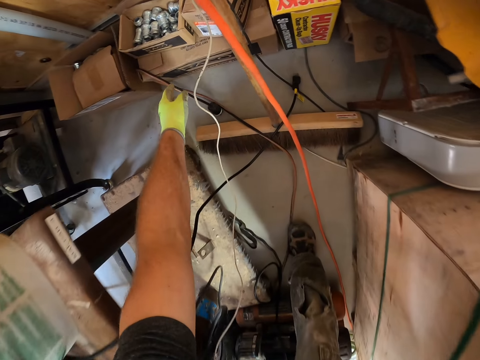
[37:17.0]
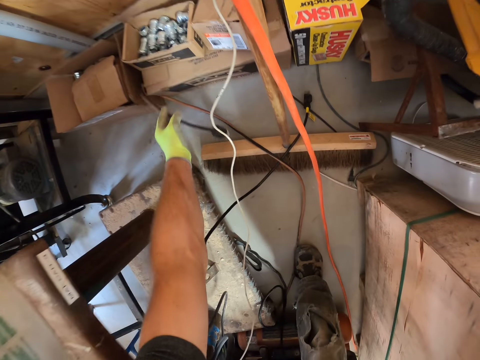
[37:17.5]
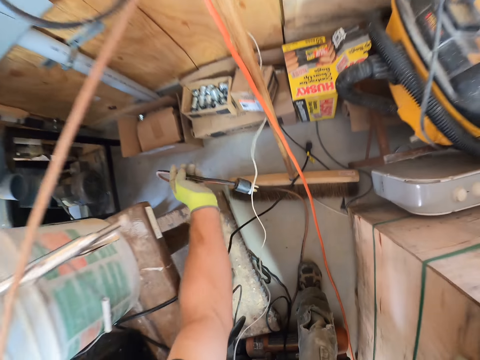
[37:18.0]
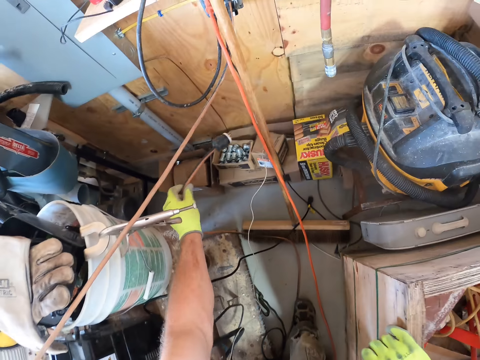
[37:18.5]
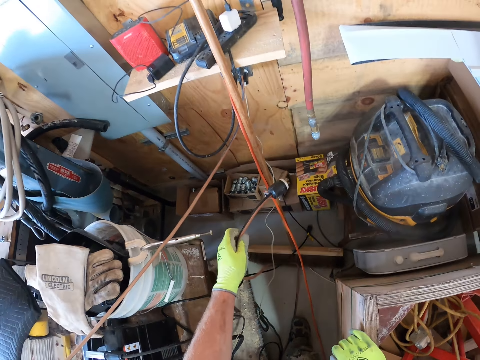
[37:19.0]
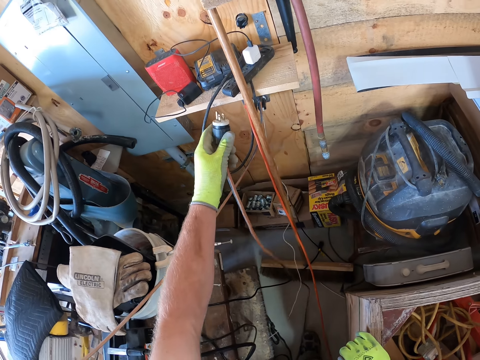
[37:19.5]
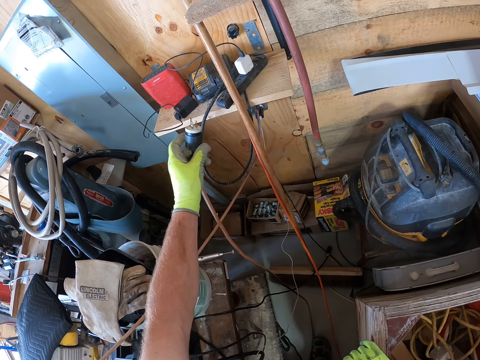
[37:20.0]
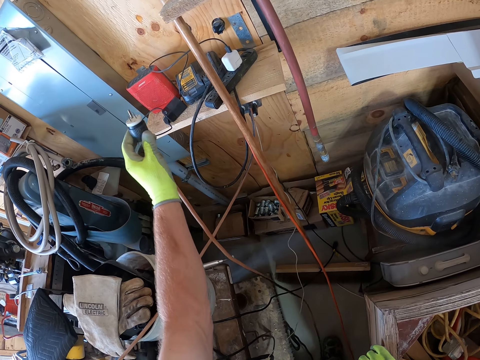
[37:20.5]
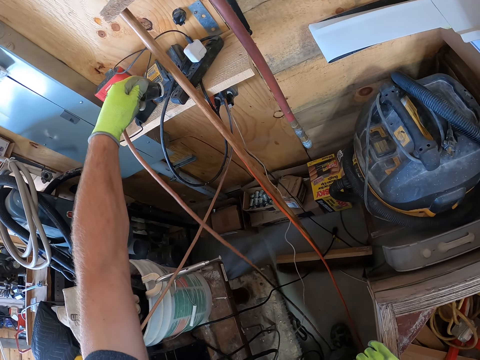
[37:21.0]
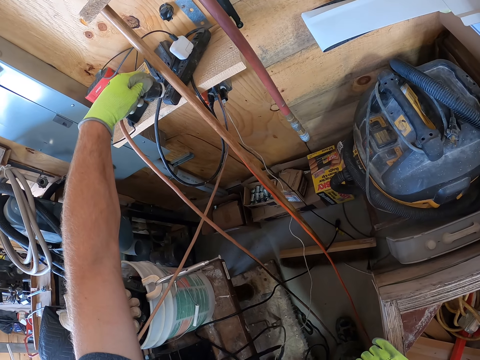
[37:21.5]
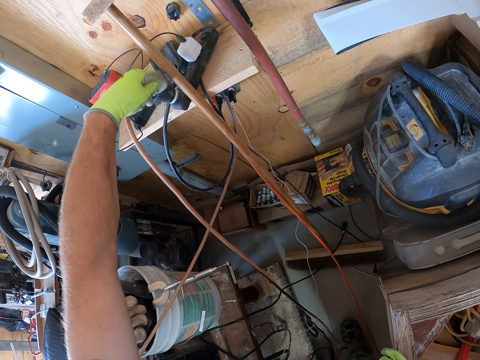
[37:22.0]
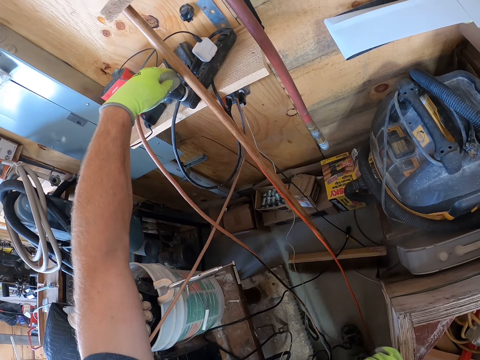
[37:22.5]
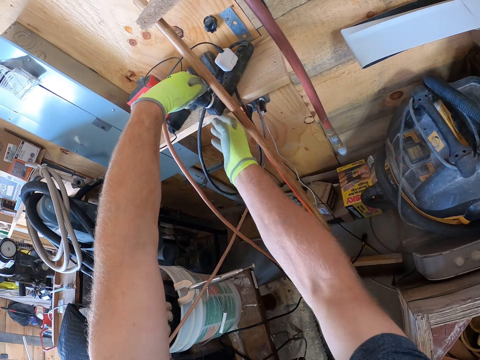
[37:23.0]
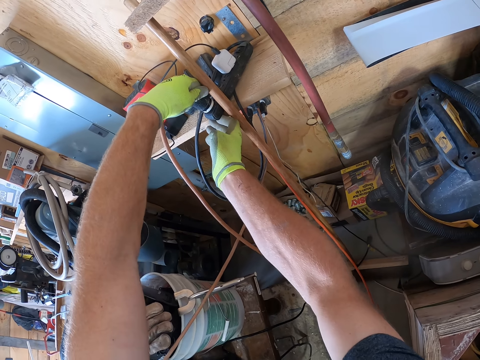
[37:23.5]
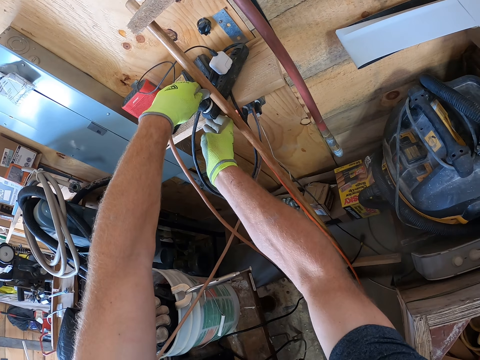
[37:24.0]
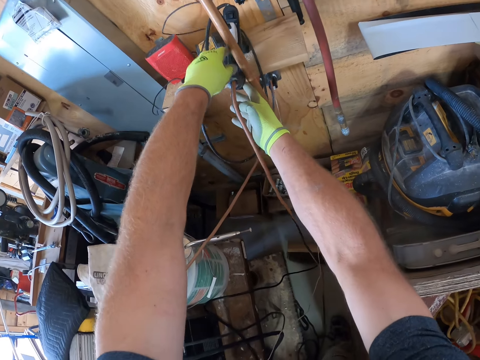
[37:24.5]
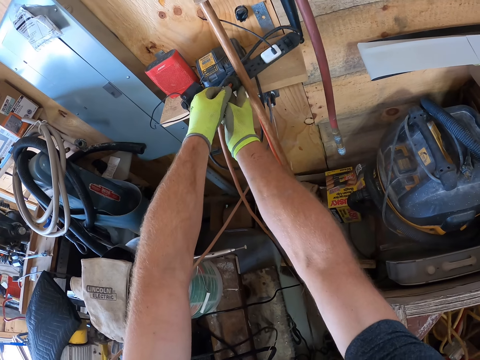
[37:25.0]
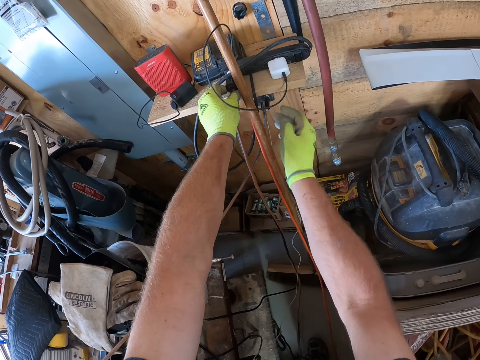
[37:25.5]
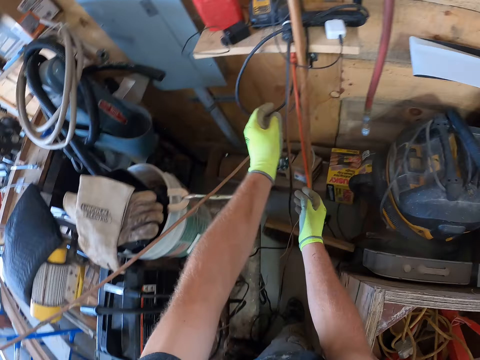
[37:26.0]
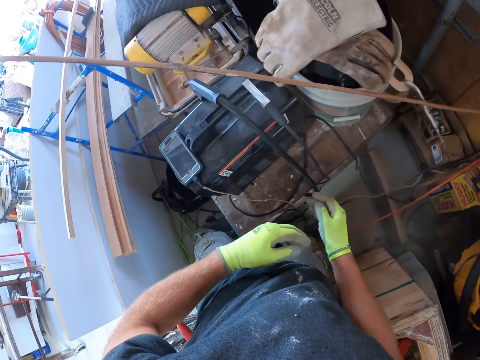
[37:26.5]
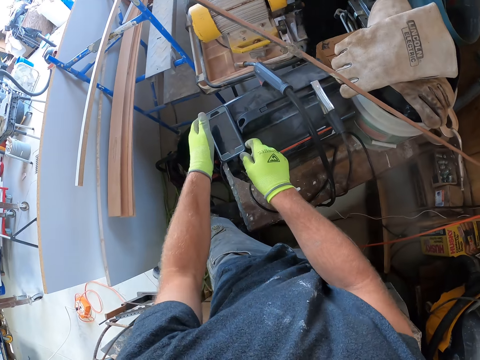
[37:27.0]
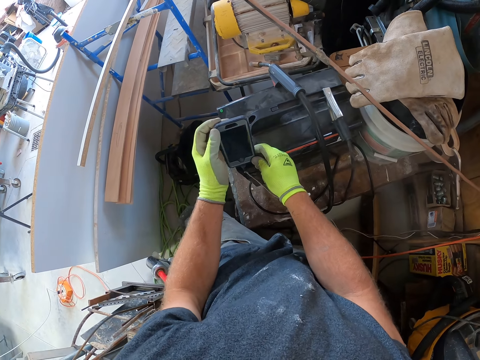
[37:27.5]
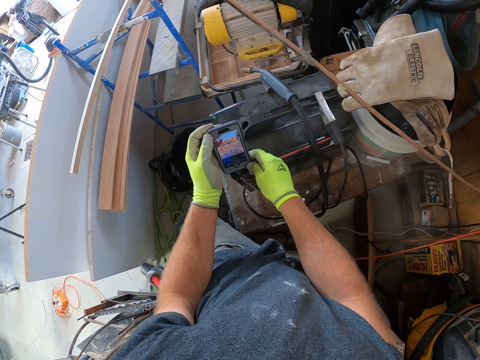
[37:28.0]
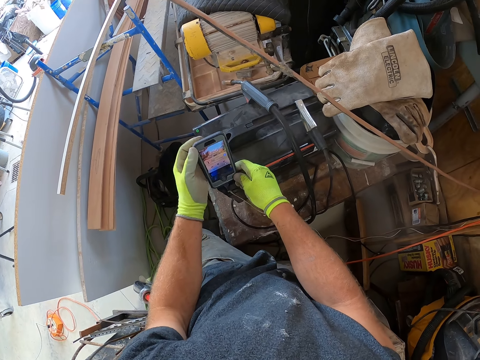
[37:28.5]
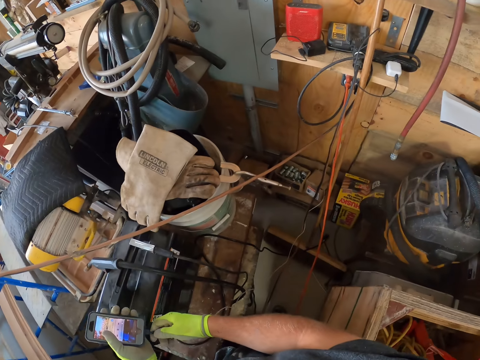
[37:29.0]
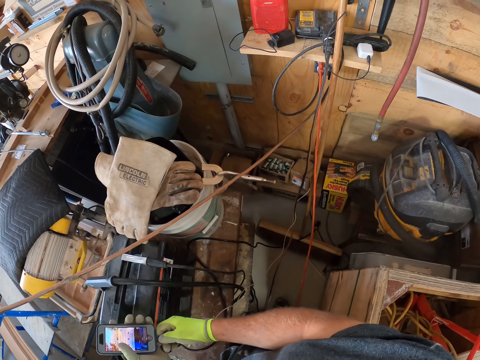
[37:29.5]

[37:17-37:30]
The camera wearer raises a wire from the floor with his right hand. He plugs the wire to an extension cable on the table. He places his right hand on the extension cable. He holds his phone with his two hands. He lifts up the phone.

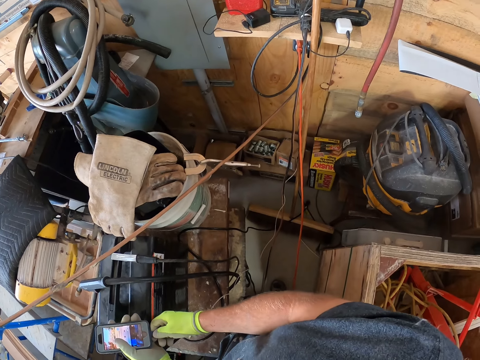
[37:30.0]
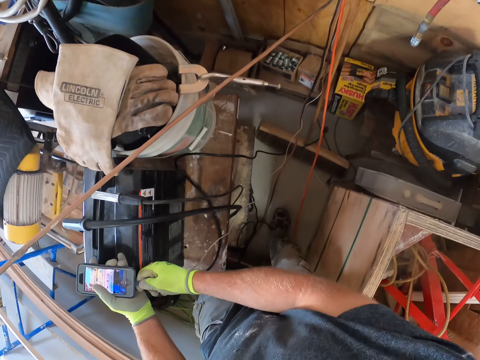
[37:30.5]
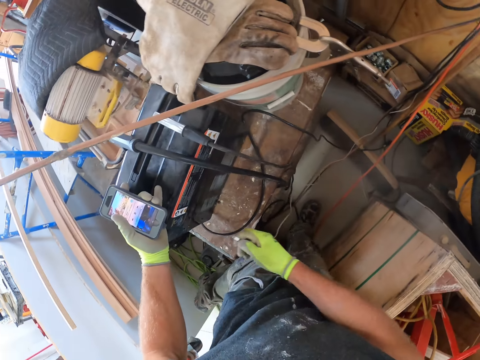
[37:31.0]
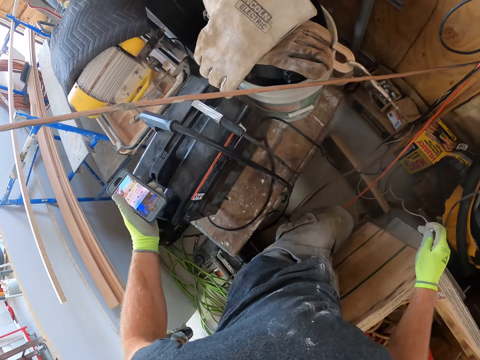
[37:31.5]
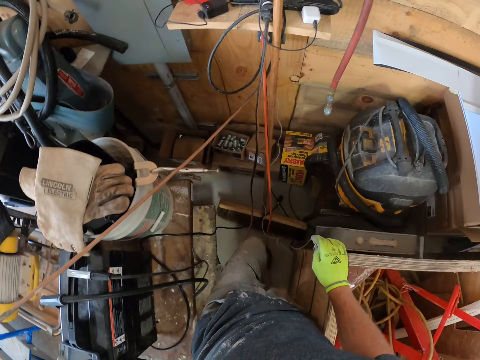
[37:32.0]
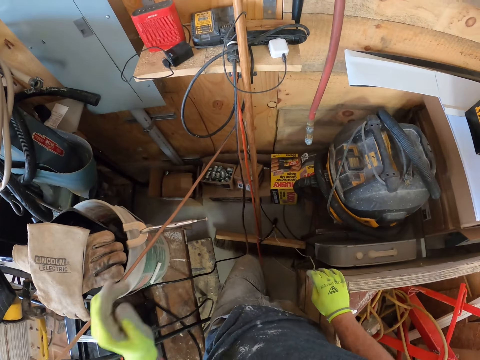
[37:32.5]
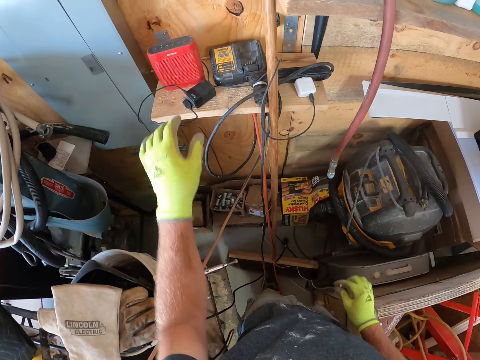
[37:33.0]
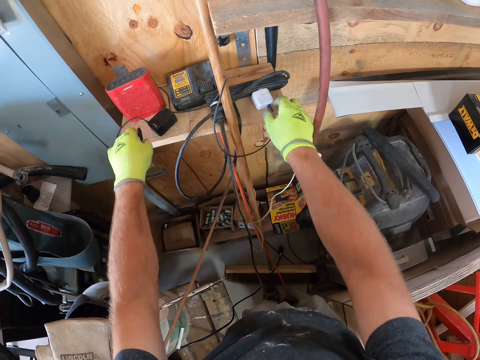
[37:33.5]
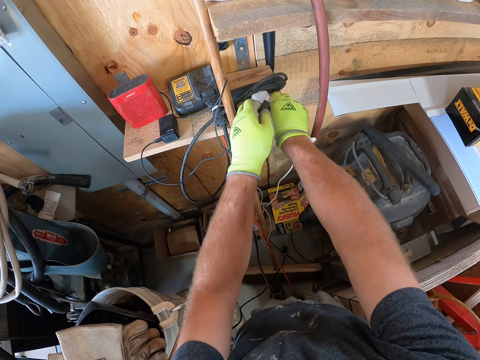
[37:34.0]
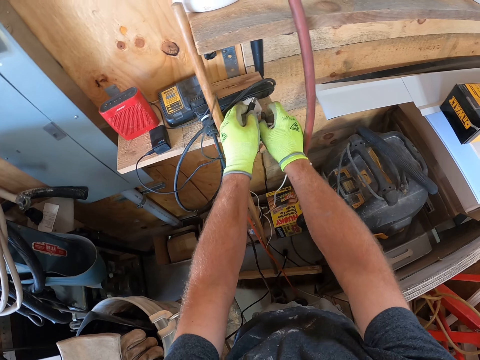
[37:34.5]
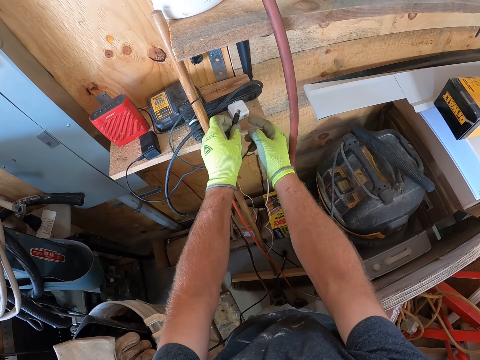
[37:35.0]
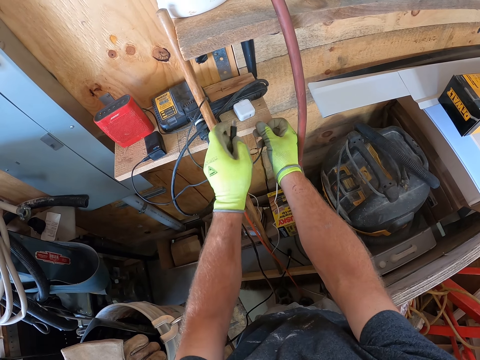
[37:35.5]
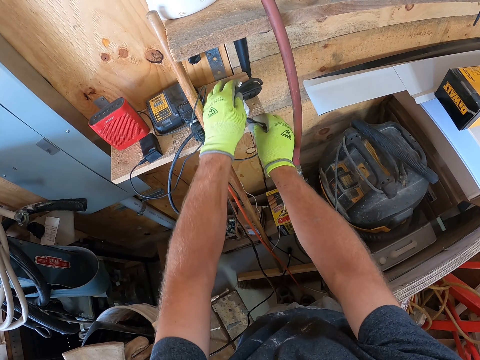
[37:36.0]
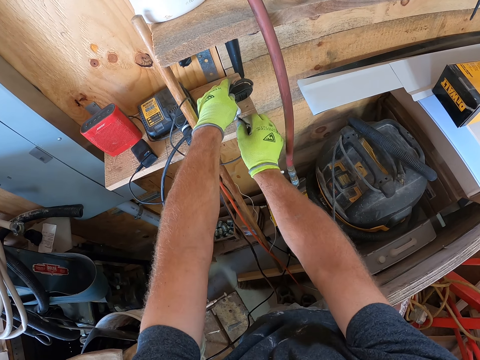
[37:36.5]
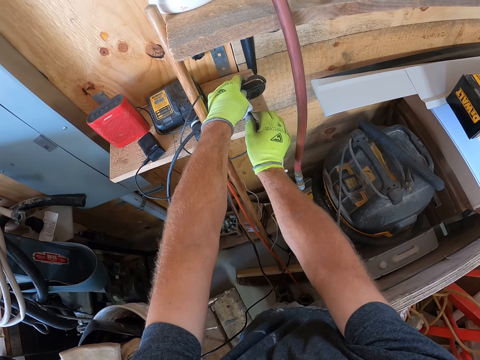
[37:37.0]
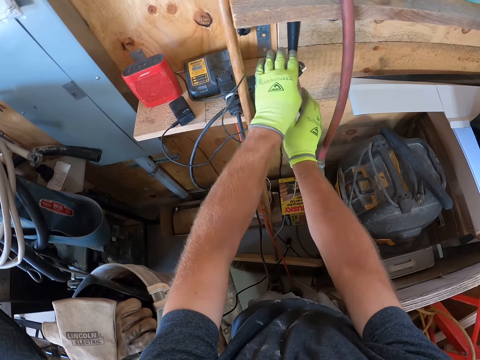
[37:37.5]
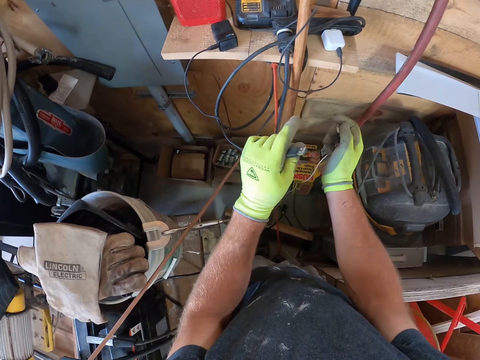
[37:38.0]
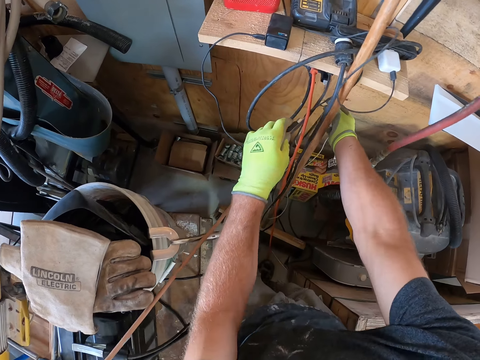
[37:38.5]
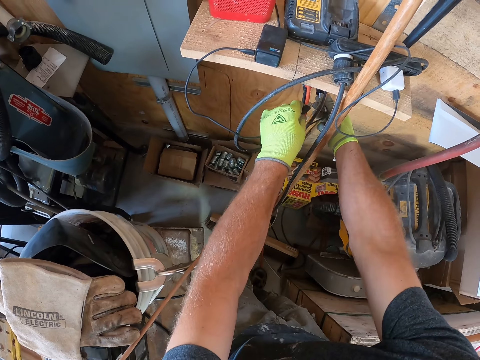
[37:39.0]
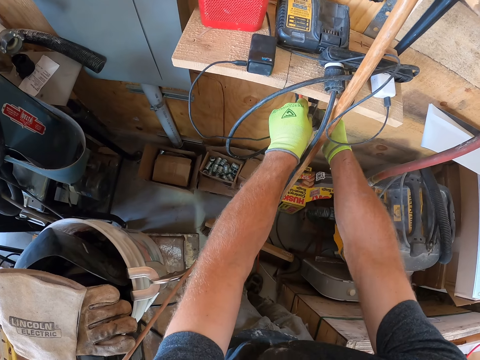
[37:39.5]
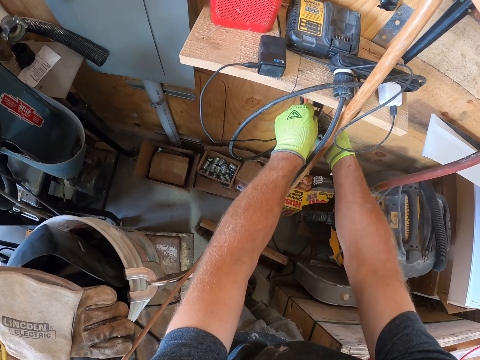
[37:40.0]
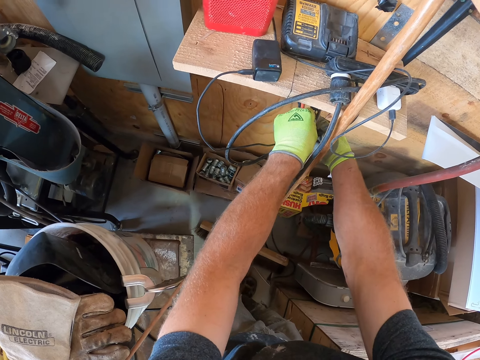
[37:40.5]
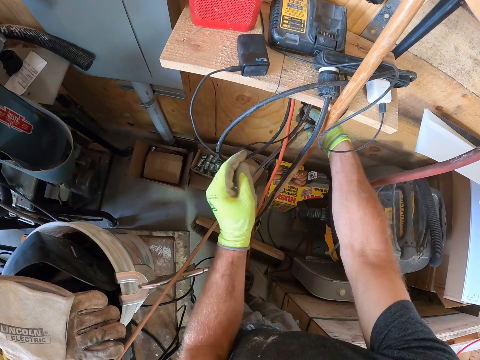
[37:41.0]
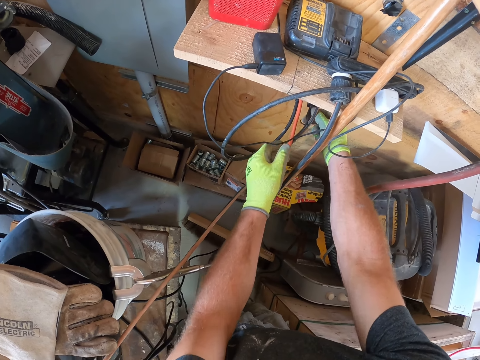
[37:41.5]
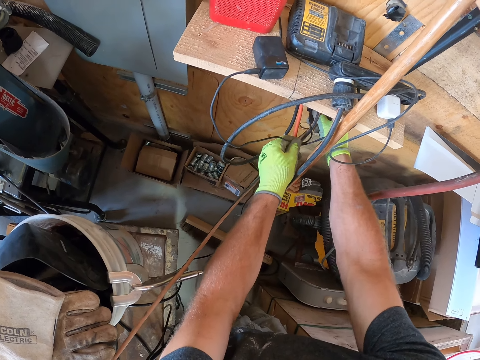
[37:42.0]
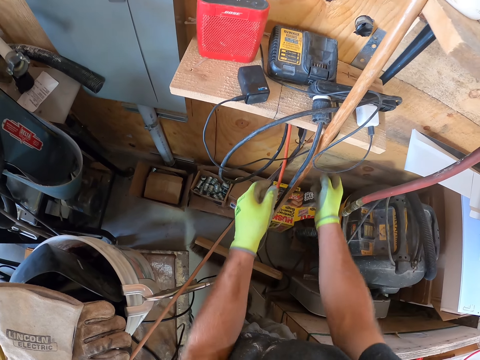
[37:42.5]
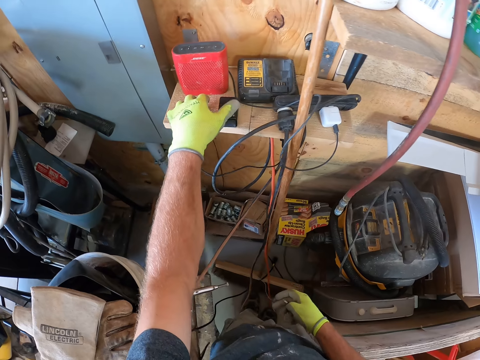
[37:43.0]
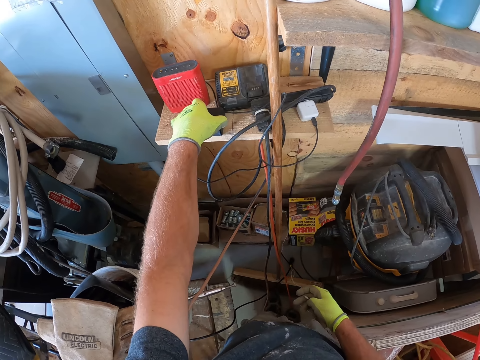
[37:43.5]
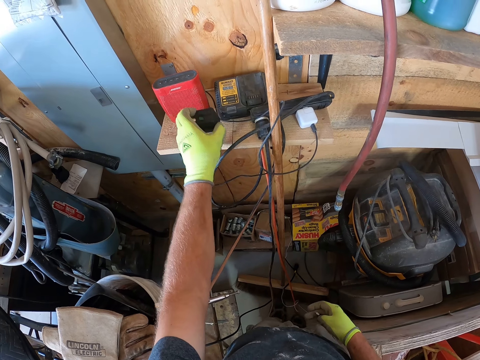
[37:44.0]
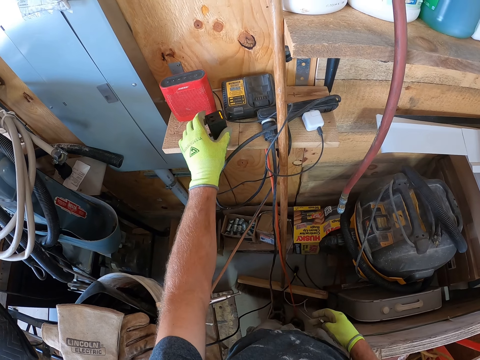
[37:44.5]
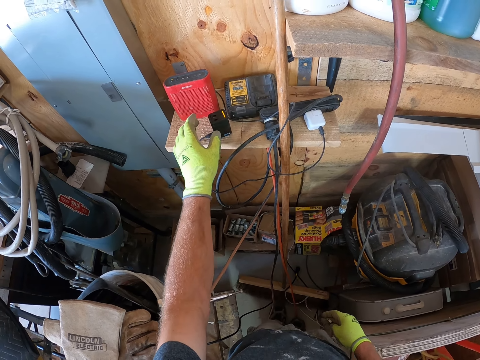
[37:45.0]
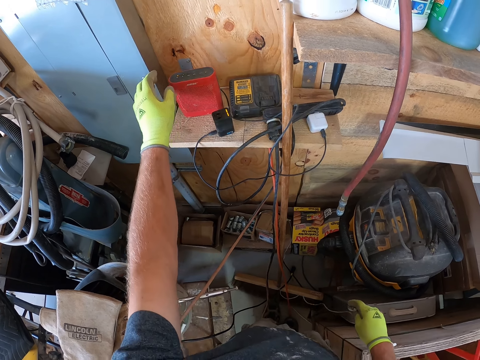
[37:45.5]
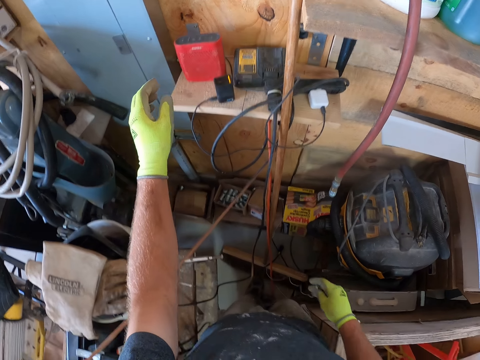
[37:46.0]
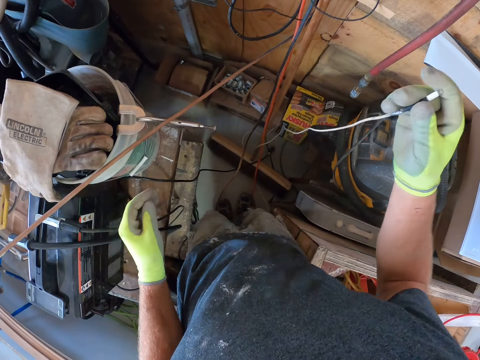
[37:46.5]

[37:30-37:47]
The camera wearer looks sideways. He removes the universal serial bus cord from his phone with his right hand. He walks. He picks up a universal serial bus cord from the wooden shelf with his left hand. He disconnects the cable from the adapter. He connects the universal serial bus cord from his phone to a charger with both hands. He connects the second universal serial bus cord to a charger beneath the wooden shelf. He holds the second black charger with his left hand. He picks up the adapter from the shelf.
